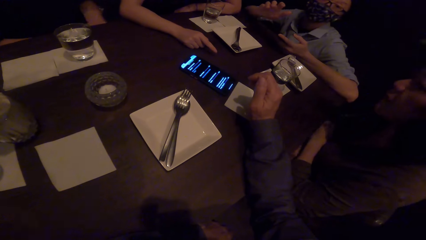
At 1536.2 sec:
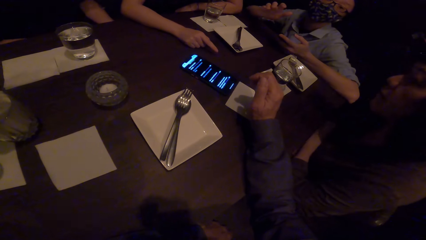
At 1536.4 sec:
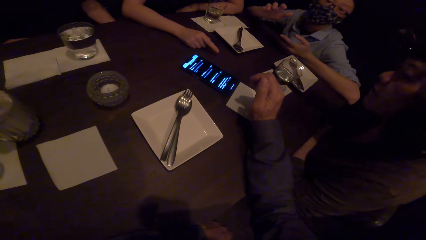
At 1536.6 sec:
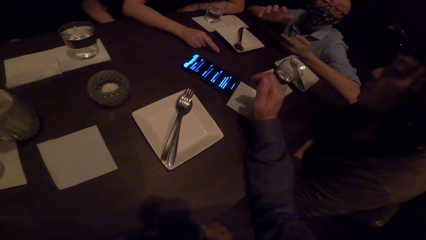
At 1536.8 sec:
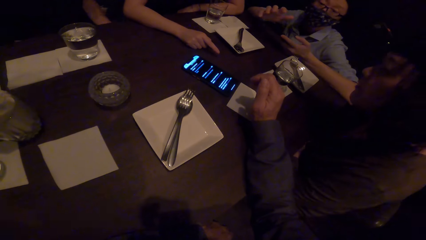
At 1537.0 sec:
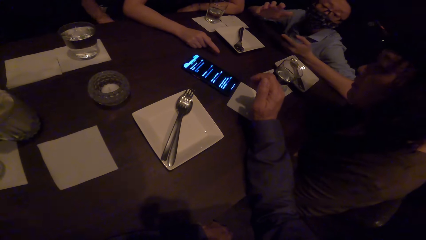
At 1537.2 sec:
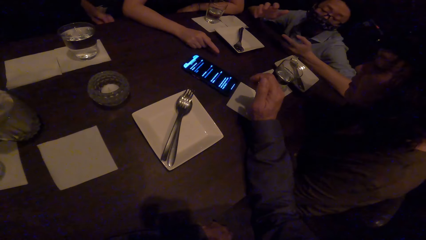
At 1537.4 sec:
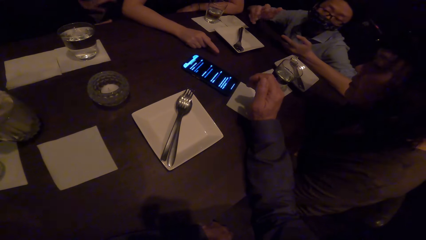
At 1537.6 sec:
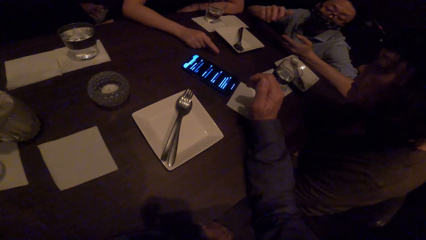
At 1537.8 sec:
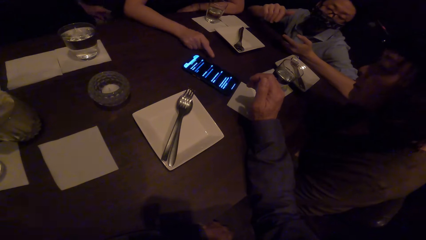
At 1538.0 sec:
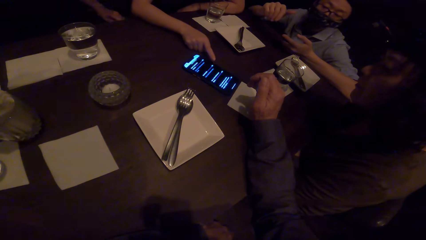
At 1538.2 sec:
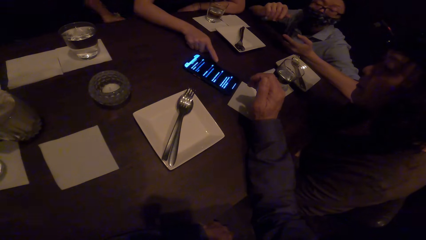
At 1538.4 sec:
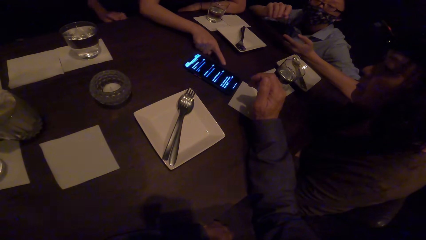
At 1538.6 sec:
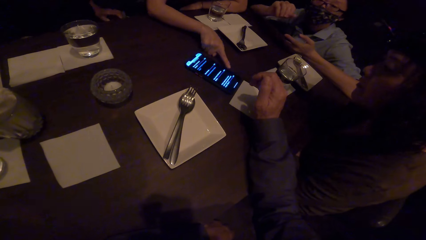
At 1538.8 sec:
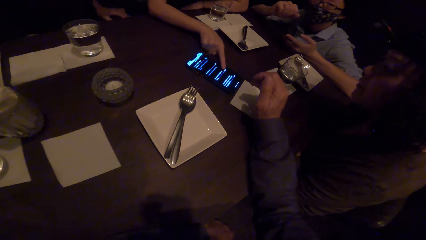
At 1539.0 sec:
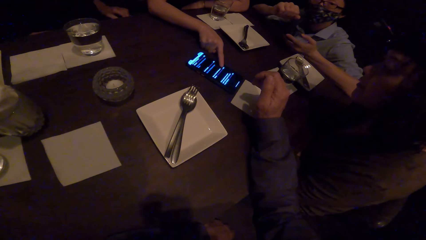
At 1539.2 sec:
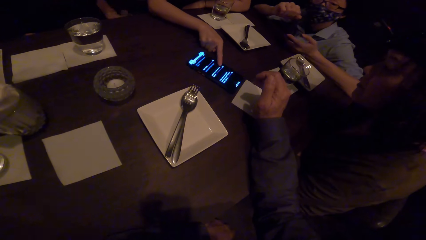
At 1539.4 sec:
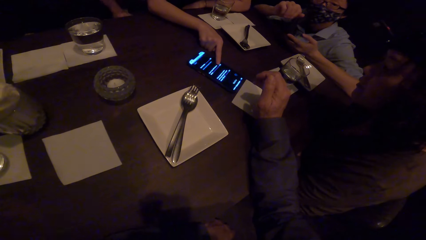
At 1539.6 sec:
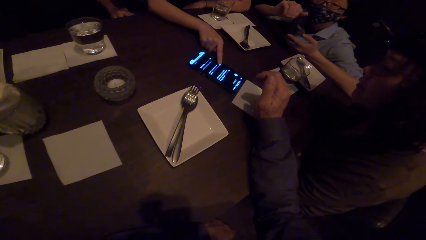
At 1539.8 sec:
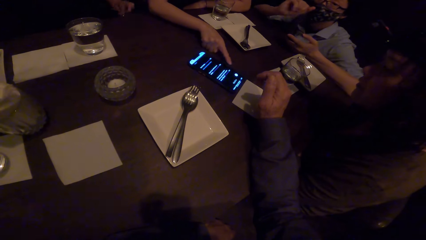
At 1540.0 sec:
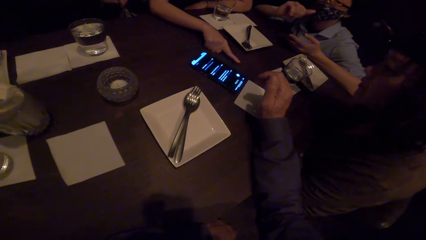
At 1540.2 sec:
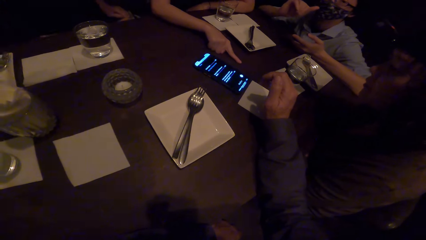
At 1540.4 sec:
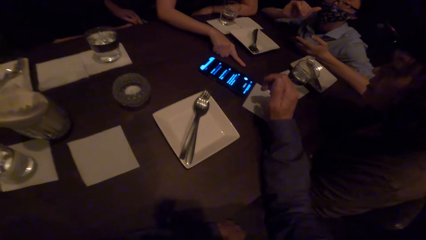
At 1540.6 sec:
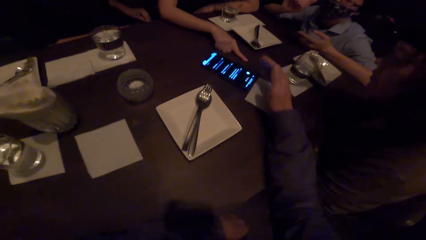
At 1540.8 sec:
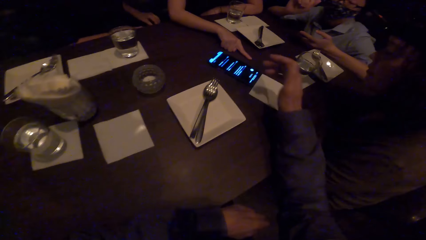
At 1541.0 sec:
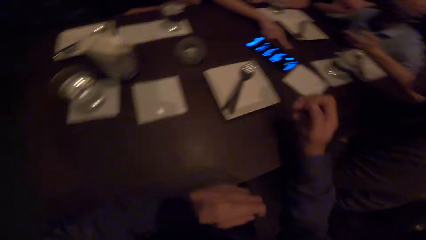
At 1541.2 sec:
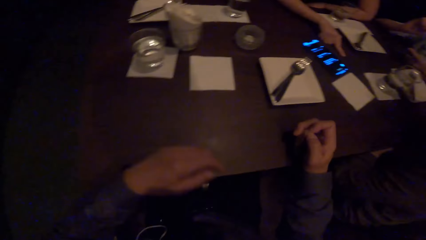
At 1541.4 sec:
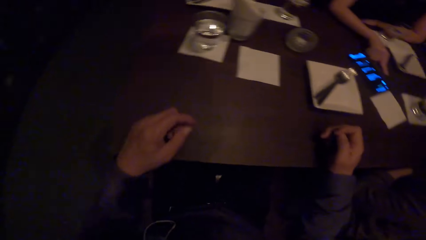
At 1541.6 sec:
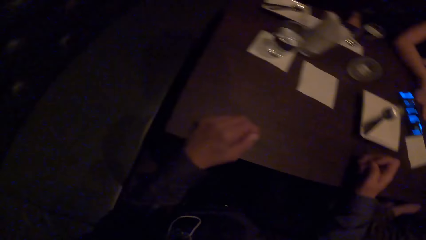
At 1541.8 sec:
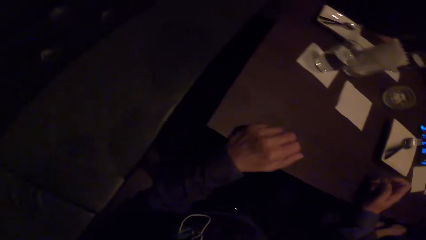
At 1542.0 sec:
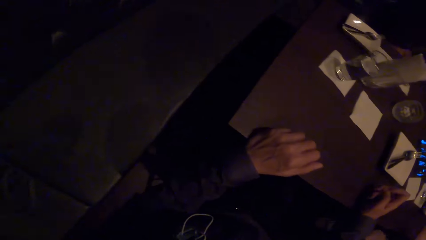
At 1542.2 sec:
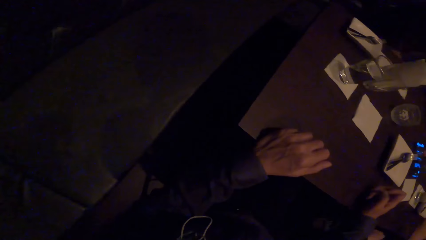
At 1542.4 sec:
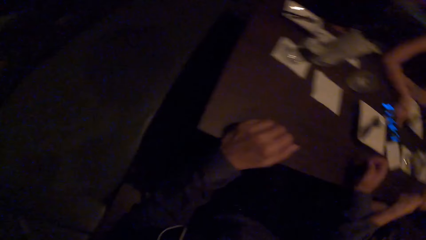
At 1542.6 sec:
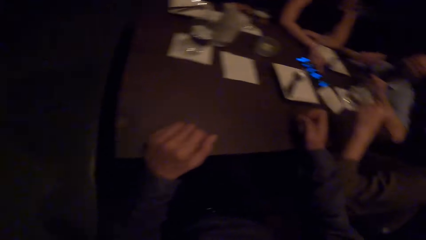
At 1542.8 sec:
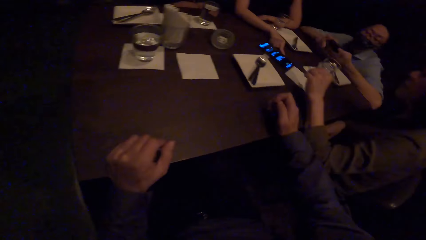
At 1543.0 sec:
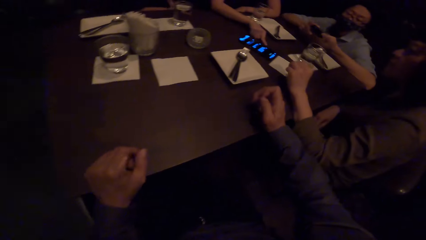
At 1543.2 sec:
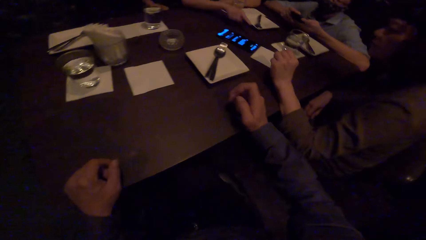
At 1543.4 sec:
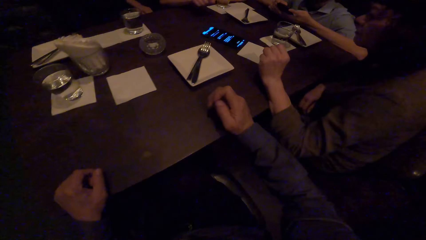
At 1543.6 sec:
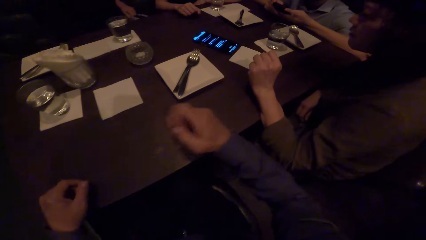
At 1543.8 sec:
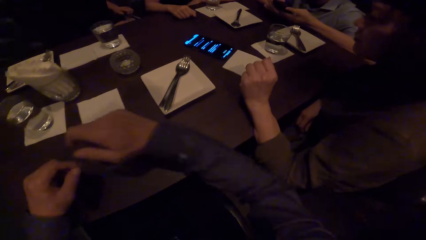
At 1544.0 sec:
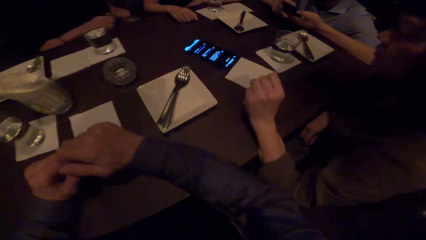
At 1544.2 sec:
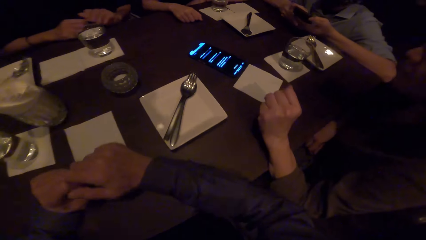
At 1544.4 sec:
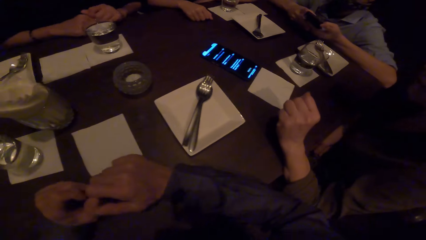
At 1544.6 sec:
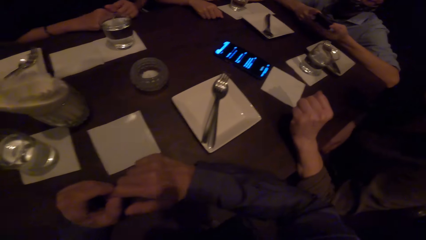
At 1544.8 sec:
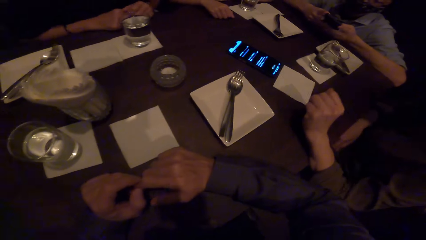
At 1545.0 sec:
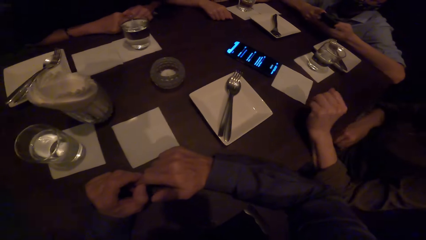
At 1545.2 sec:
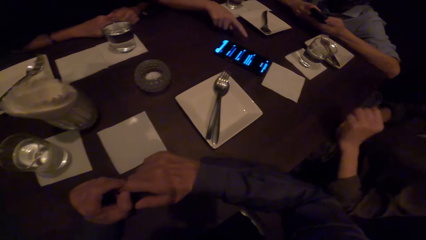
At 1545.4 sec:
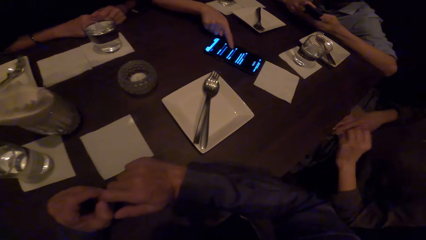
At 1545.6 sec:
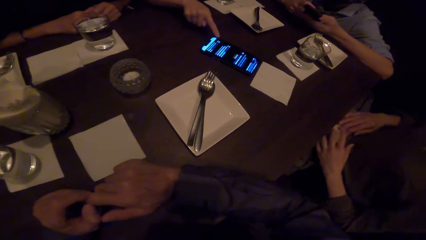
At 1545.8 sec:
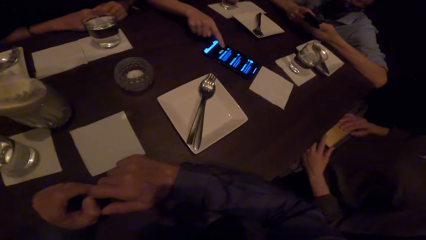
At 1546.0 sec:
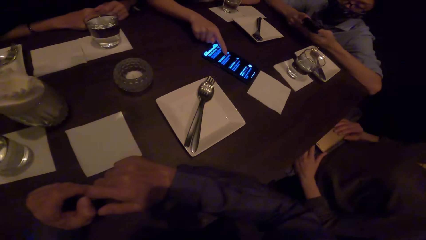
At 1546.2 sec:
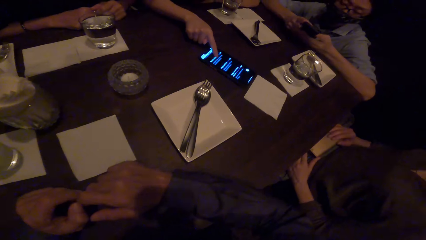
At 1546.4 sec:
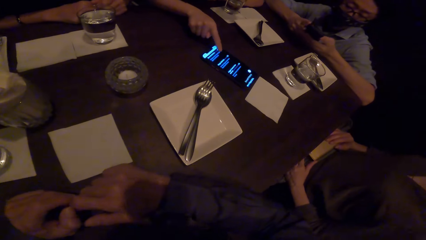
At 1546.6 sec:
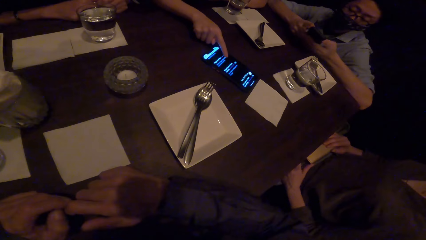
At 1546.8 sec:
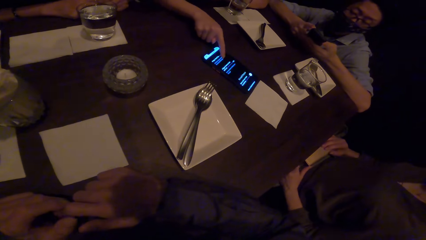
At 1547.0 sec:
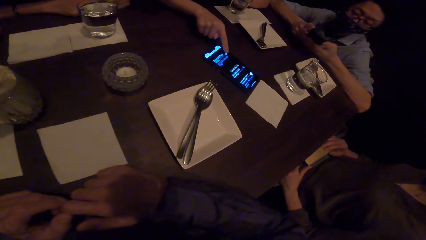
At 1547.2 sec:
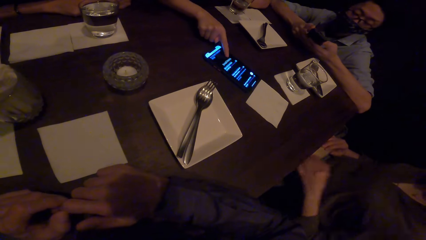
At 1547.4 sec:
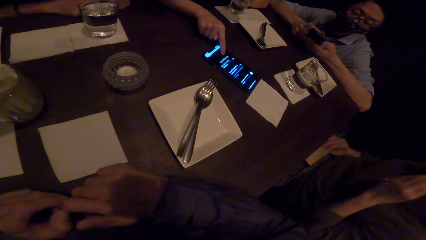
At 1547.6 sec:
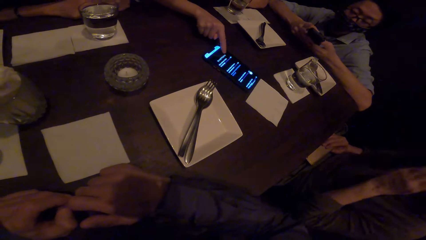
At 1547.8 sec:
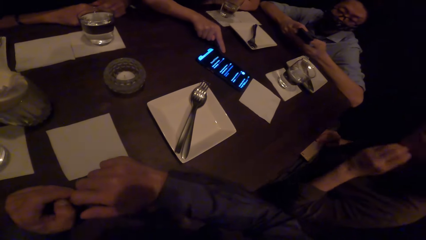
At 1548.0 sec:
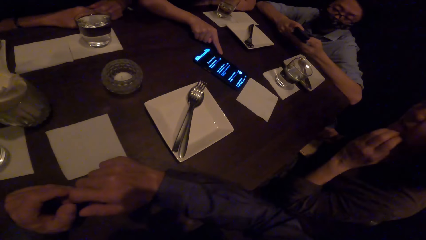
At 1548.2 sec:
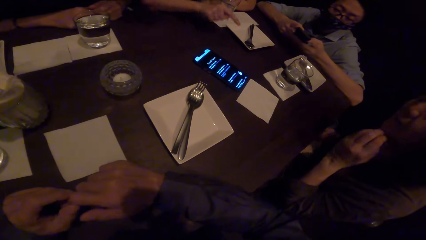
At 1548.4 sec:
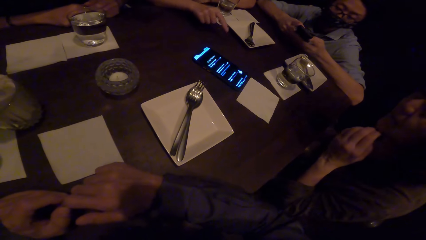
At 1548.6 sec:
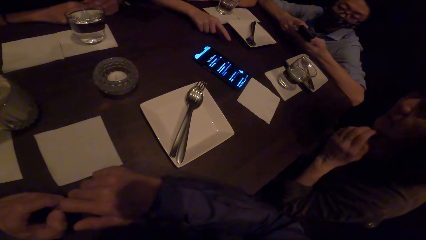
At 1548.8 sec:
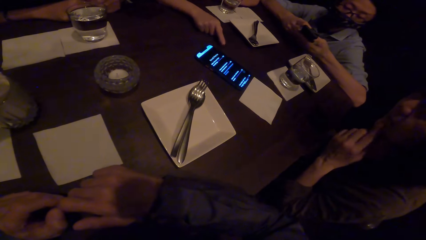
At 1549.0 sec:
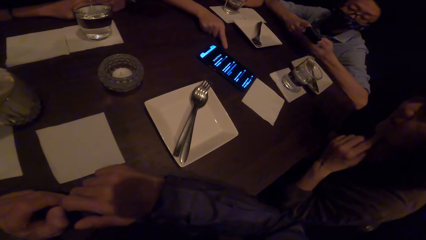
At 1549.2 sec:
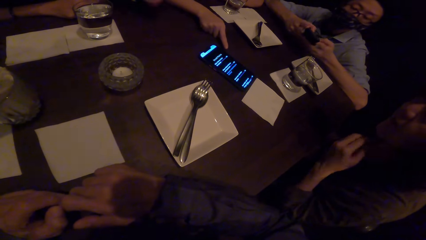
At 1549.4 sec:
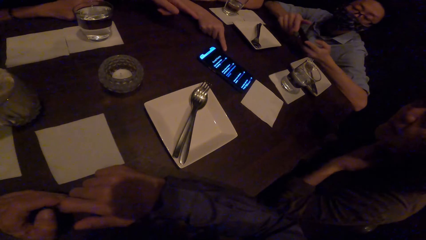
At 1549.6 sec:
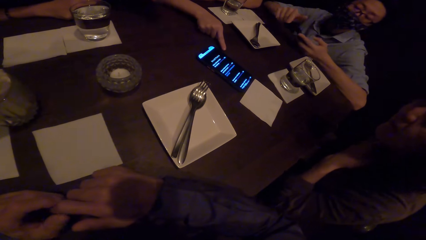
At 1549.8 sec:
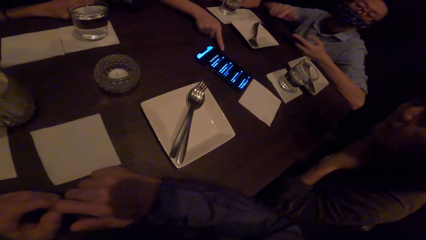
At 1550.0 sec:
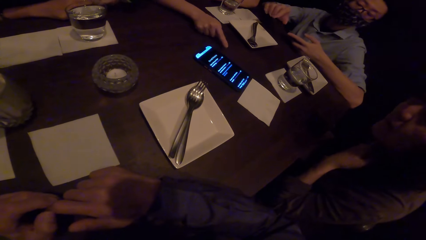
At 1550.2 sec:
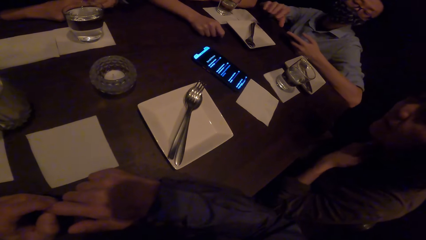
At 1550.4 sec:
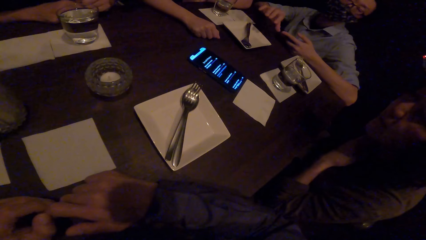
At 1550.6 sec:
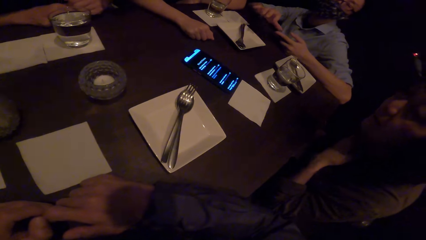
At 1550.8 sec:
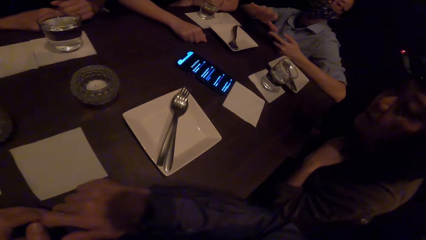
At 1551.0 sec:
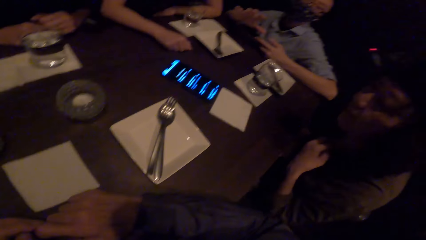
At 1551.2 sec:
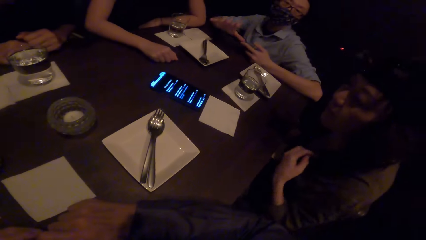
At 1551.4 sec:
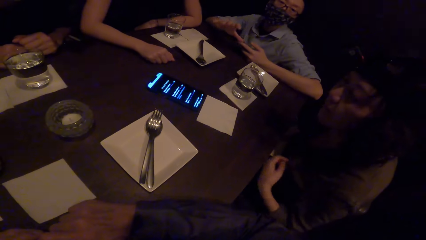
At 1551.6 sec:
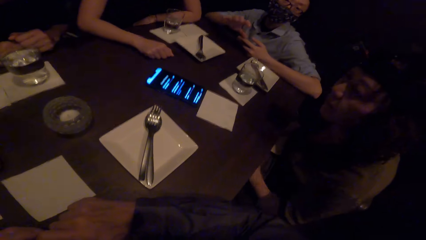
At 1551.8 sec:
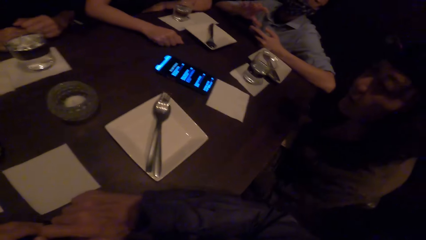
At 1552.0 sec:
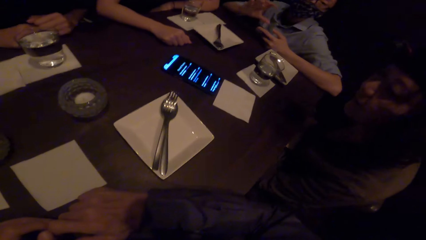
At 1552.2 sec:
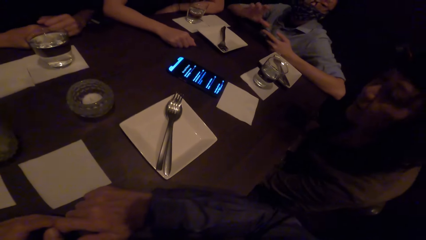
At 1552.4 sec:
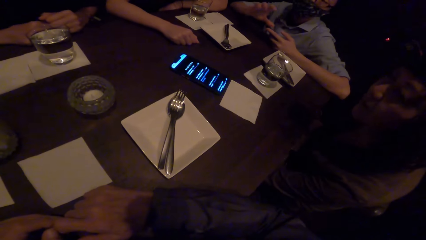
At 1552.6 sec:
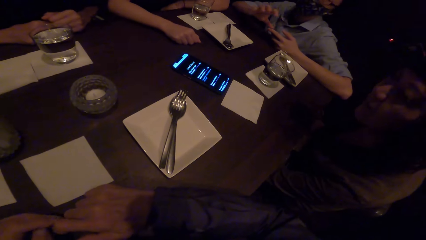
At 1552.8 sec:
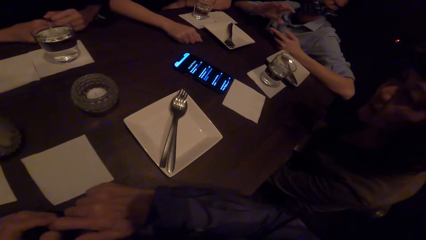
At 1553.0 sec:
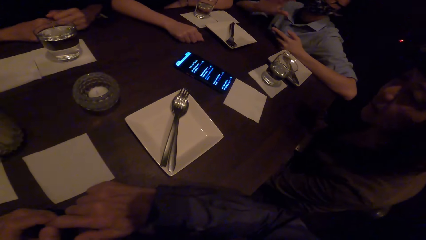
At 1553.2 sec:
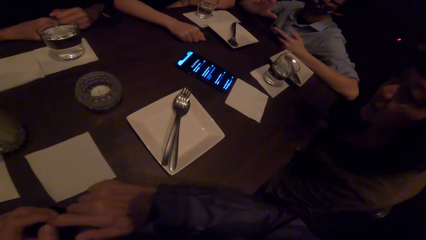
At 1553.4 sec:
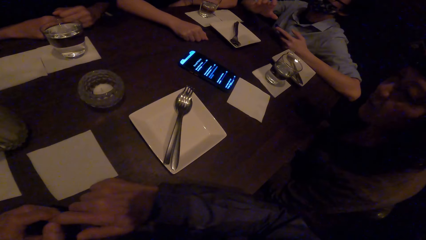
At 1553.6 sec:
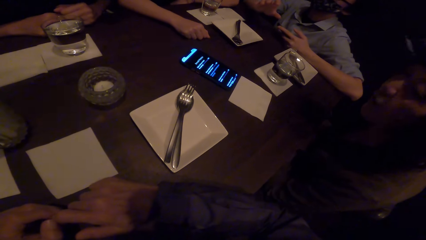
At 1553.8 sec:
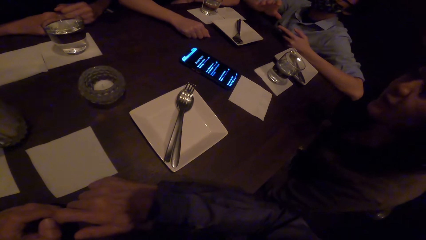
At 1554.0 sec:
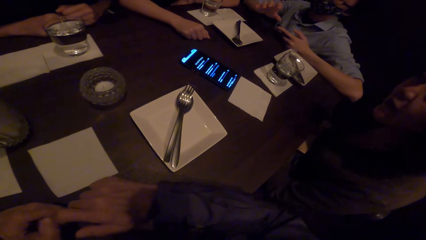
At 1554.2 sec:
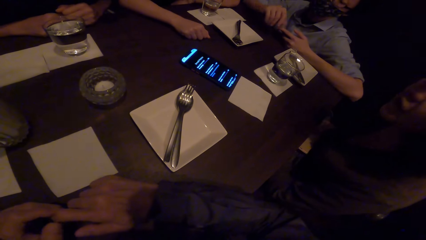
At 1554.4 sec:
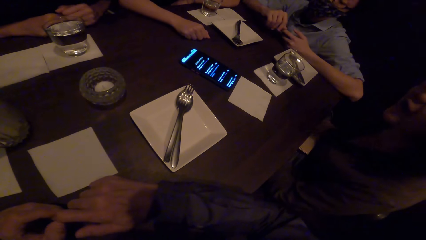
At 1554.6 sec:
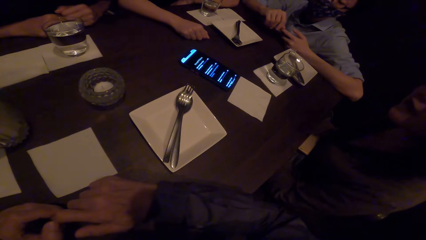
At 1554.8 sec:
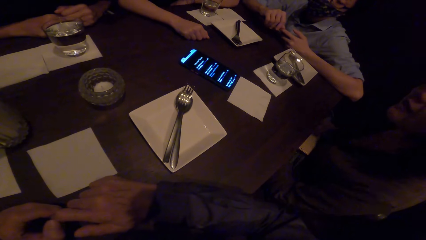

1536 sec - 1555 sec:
A lady operates the phone on the table. The camera wearer touches the phone on the table. They do hand movements, and stare round on the table. A man operates the phone. The lady operates the phone on the table. The man operates his phone. Another lady scrubs her face with her hand. A third lady points at the phone on the table. The man gestures and converses.
